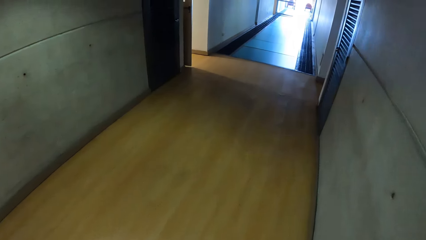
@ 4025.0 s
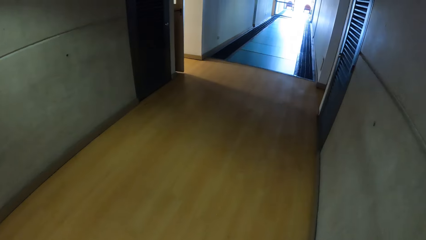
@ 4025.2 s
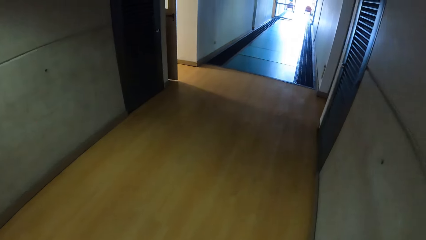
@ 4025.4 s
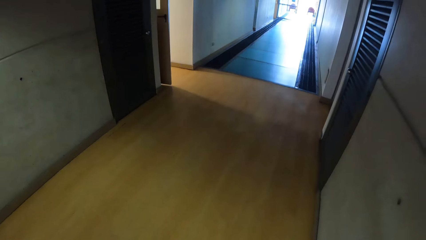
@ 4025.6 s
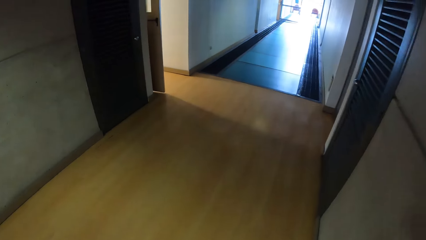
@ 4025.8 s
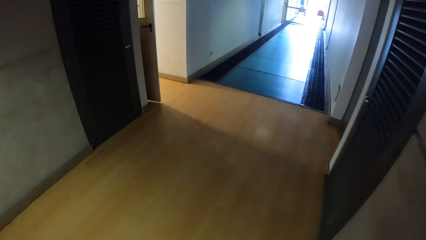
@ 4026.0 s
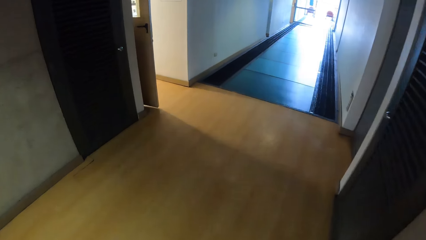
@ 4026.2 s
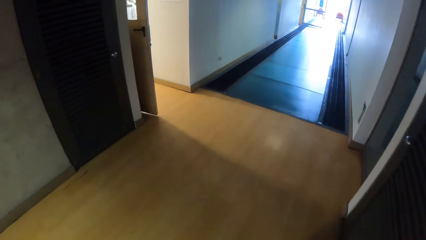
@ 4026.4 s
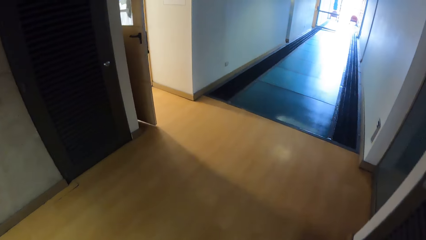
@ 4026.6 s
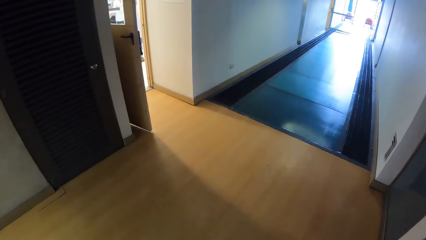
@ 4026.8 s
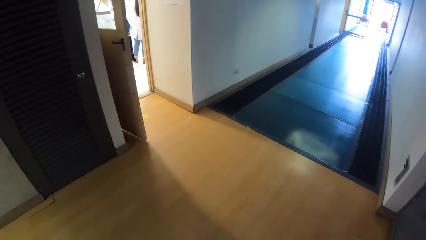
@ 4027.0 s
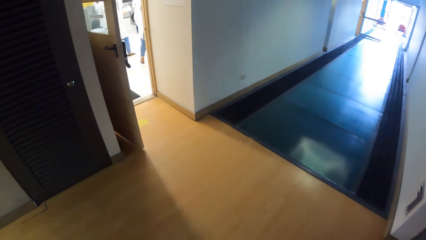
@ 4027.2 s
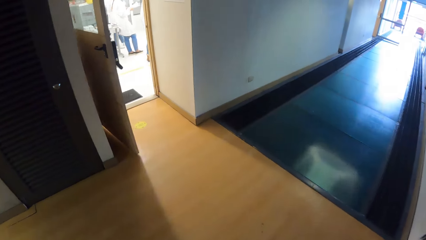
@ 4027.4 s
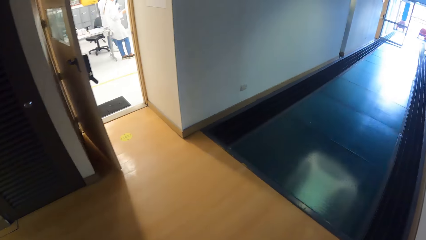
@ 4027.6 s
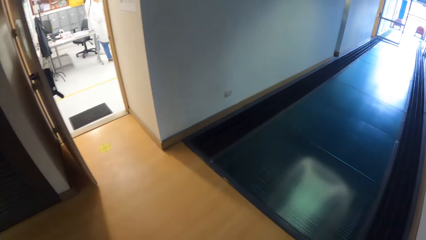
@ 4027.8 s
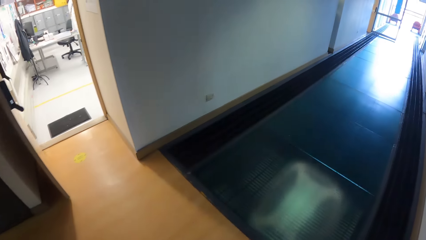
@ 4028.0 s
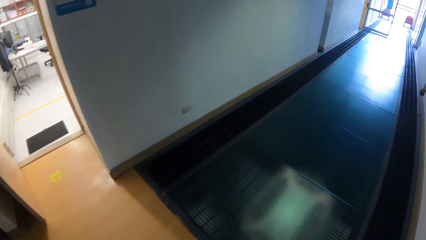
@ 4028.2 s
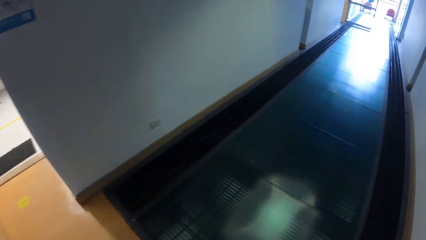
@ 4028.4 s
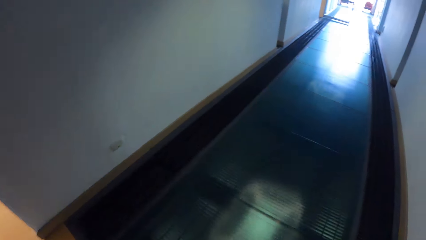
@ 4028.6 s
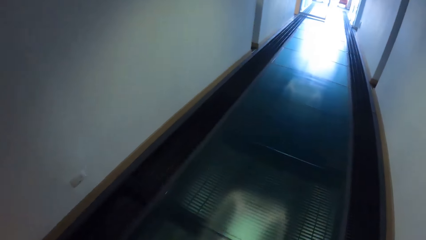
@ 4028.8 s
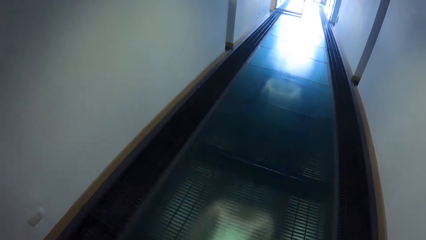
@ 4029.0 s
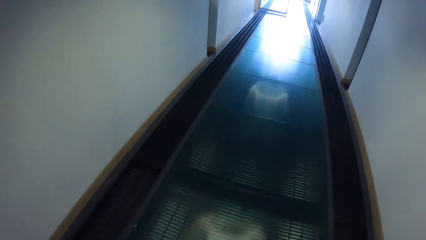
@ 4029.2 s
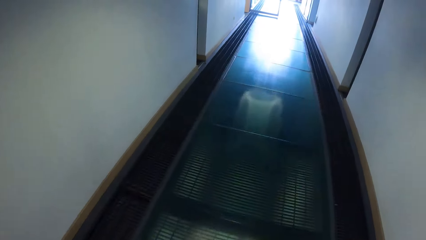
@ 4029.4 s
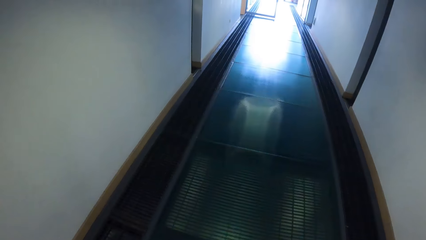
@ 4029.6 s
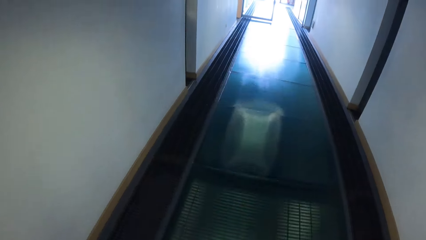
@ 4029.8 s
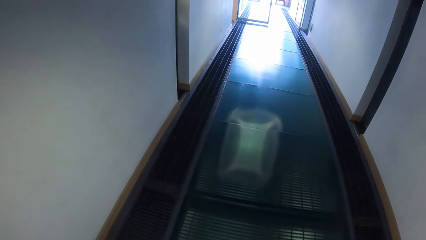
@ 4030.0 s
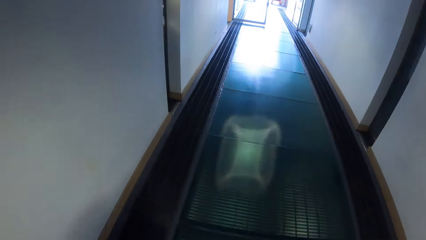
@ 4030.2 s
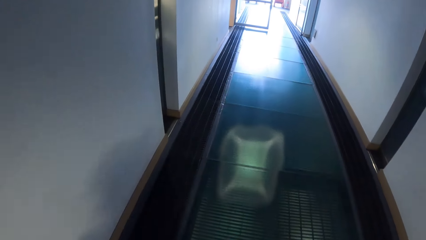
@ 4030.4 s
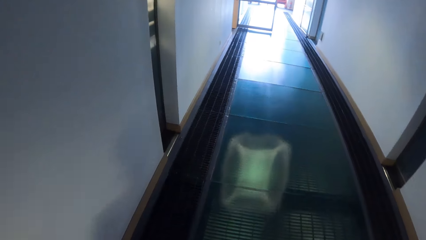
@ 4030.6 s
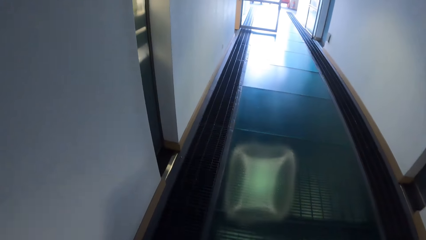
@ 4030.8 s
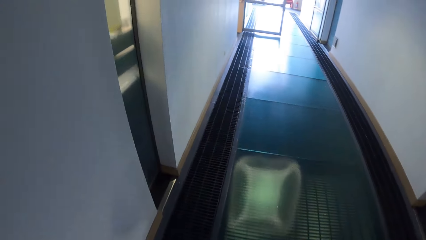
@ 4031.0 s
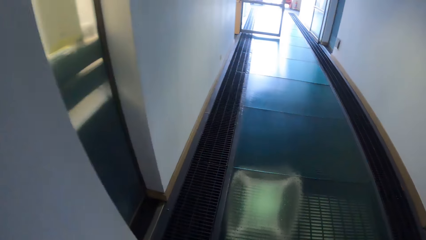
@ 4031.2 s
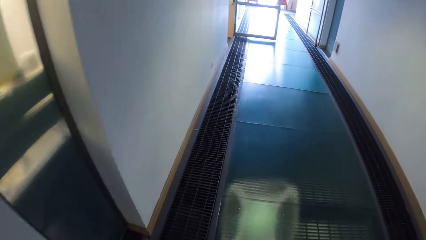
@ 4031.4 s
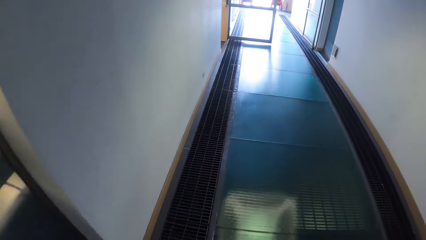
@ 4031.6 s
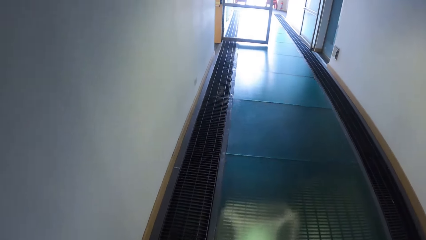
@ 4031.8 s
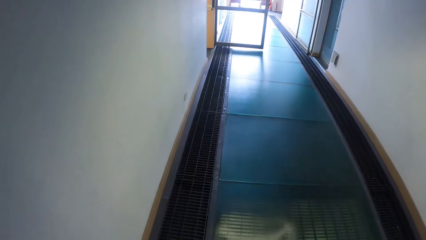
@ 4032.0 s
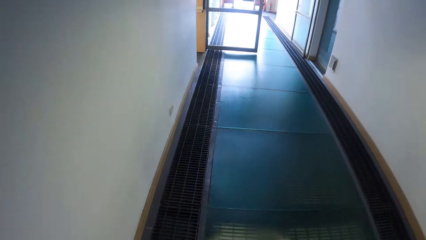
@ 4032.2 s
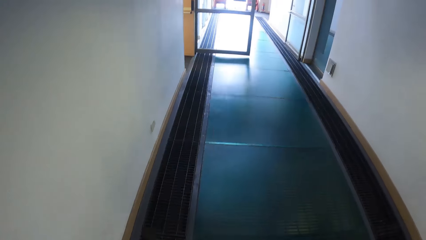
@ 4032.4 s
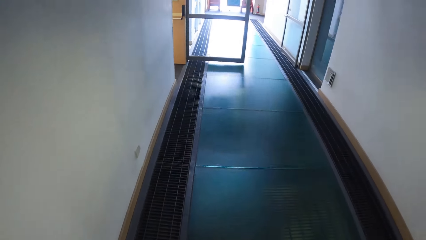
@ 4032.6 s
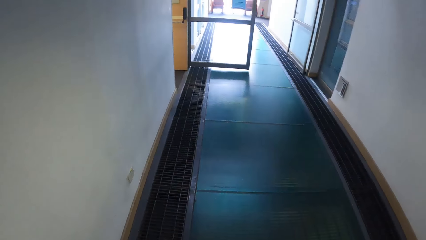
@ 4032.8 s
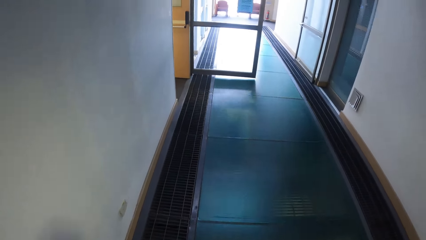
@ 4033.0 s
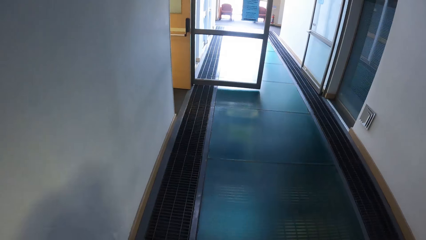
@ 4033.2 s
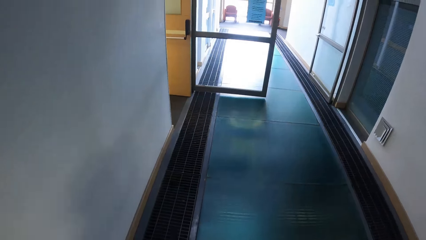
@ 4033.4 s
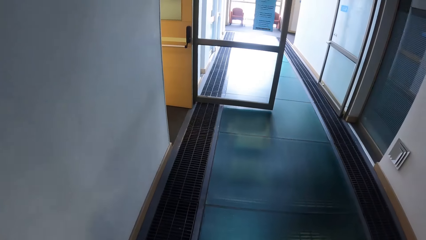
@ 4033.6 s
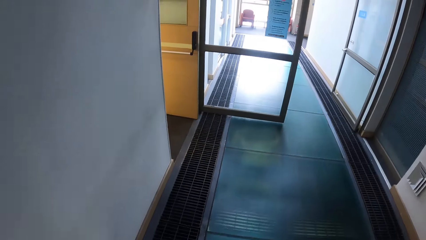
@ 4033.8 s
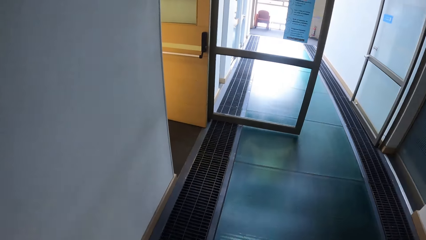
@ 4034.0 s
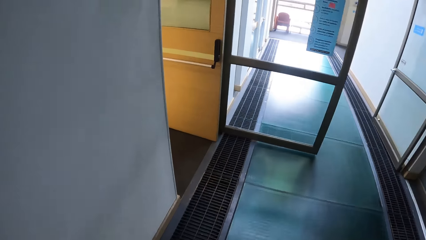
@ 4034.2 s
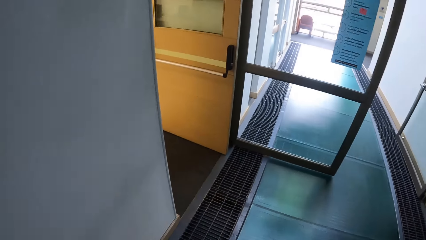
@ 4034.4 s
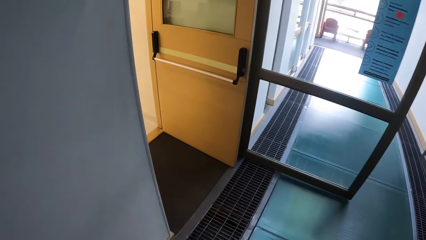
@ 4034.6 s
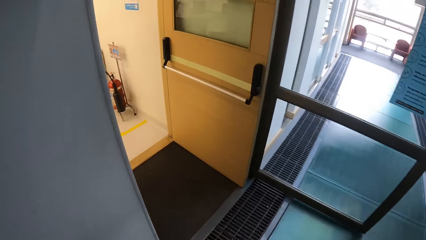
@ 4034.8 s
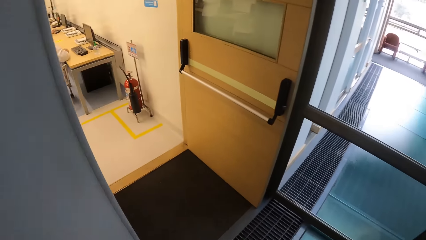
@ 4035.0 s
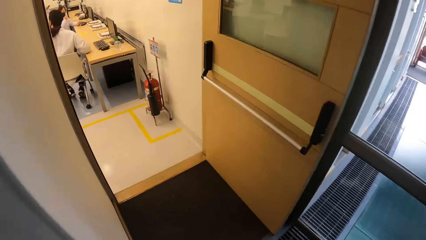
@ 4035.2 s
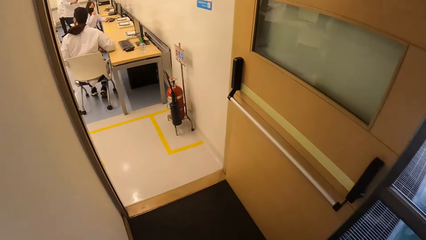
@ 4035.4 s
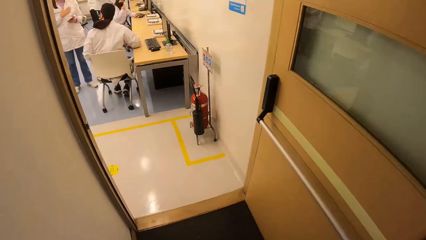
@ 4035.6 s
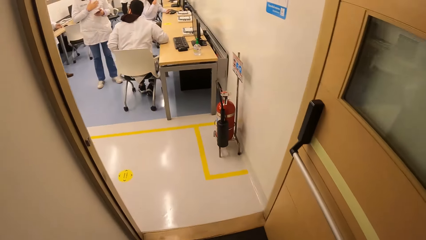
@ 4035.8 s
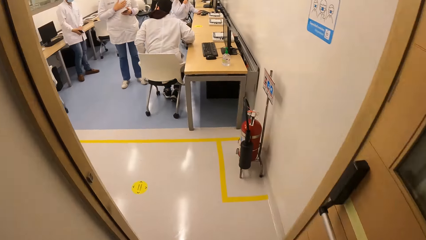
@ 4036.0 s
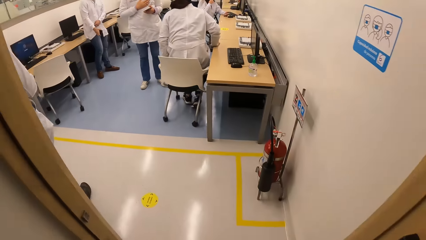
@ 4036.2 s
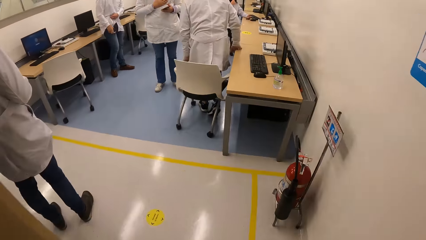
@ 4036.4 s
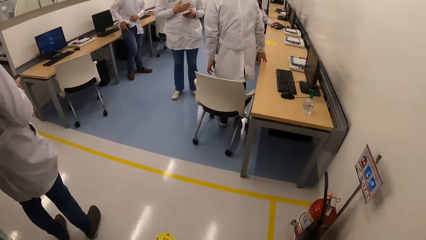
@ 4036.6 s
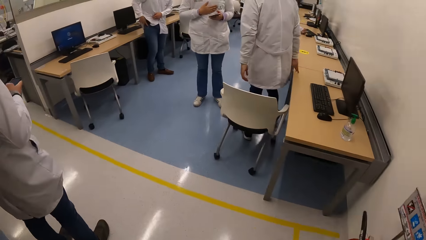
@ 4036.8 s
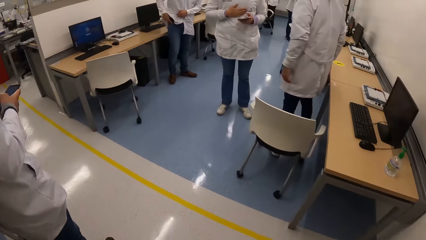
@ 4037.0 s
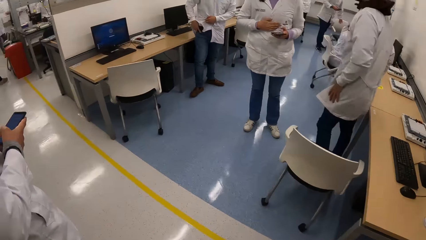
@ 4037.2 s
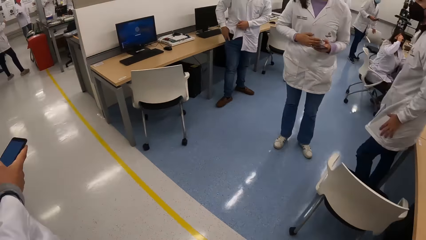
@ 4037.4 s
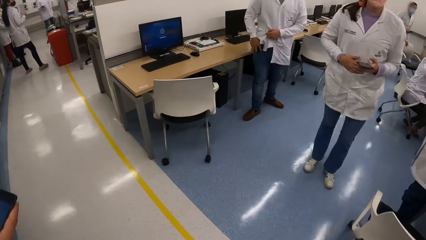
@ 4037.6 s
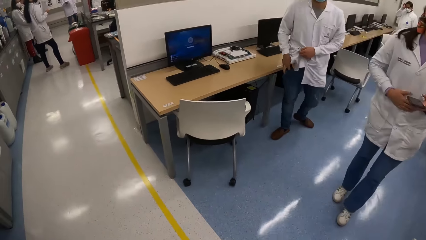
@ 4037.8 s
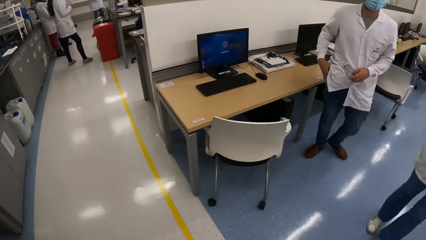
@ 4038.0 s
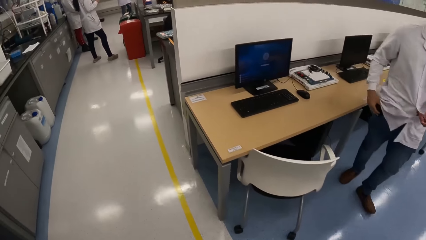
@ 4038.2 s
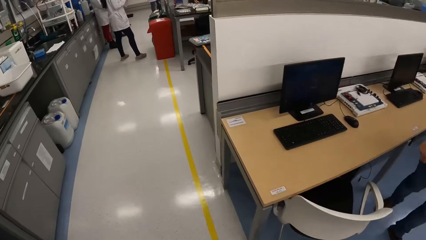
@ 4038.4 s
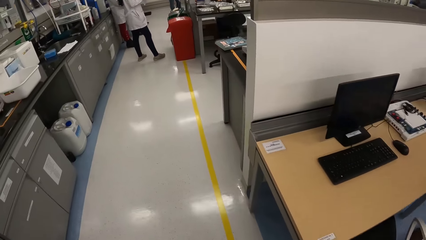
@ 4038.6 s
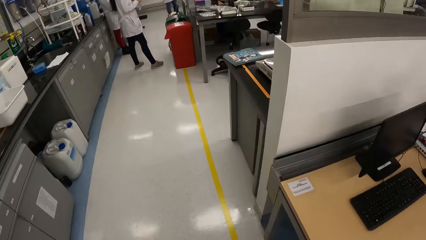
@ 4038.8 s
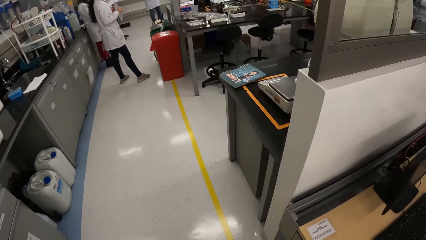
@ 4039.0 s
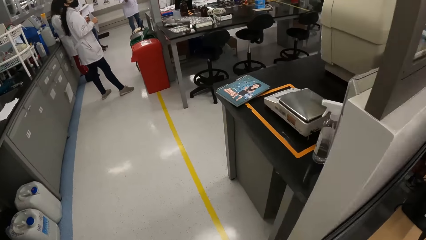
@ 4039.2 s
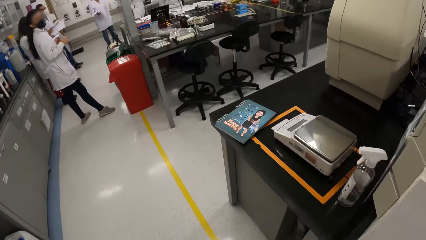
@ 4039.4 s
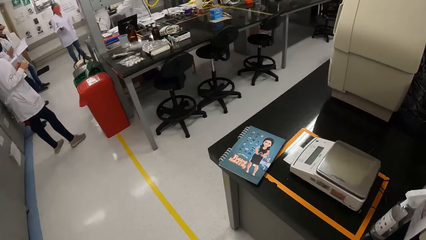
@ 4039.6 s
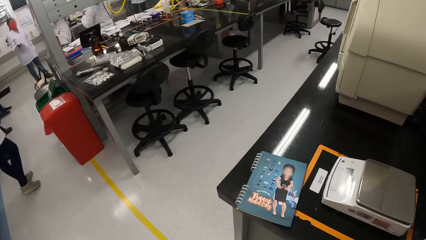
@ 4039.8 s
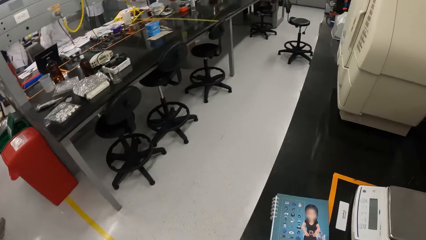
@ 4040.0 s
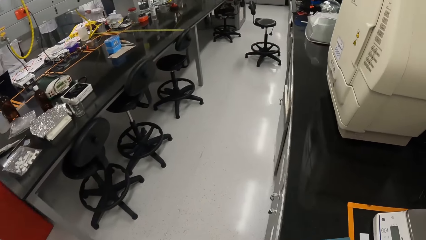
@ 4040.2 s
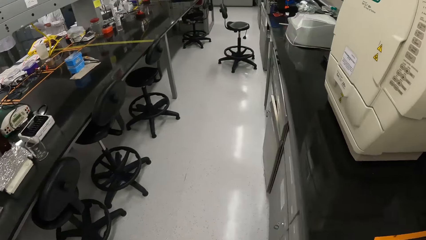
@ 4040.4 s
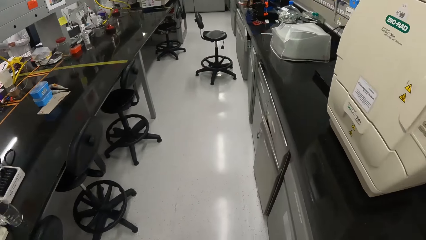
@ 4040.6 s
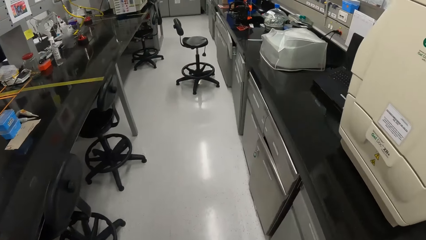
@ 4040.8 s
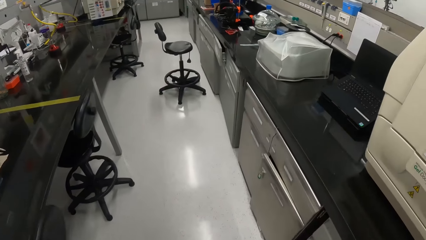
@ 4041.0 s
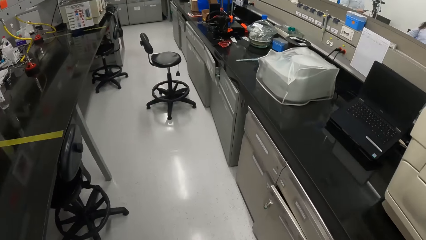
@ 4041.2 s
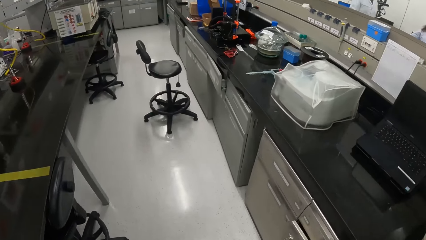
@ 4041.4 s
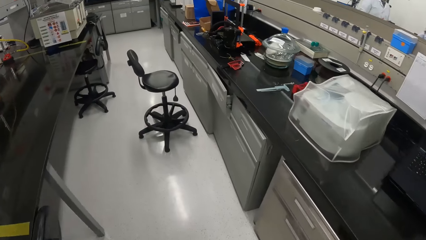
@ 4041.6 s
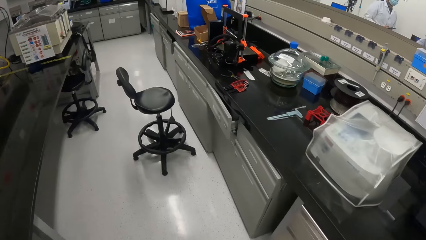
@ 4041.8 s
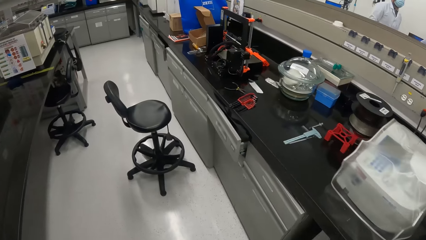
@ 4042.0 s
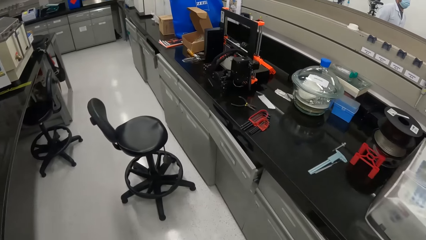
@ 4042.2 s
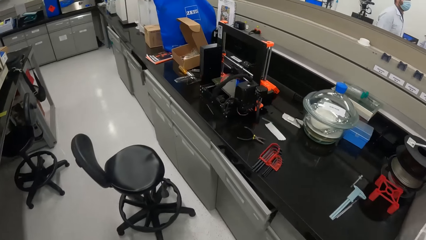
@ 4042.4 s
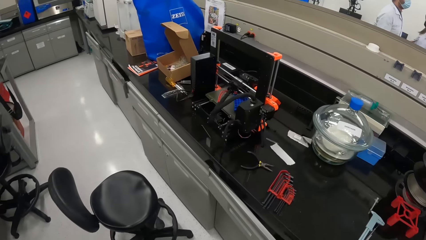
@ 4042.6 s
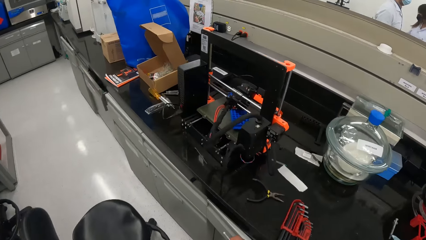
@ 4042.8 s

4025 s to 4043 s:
The camera wearer walks into the office.
